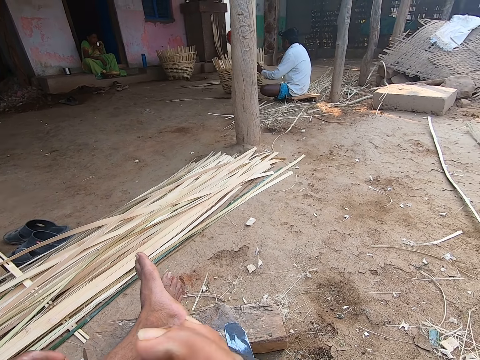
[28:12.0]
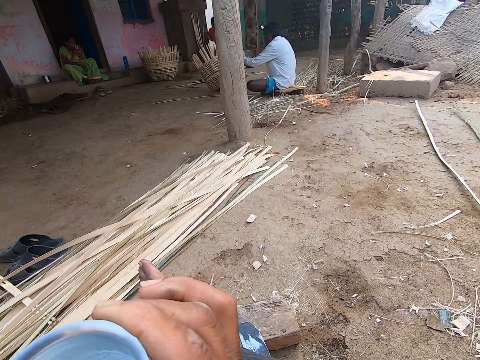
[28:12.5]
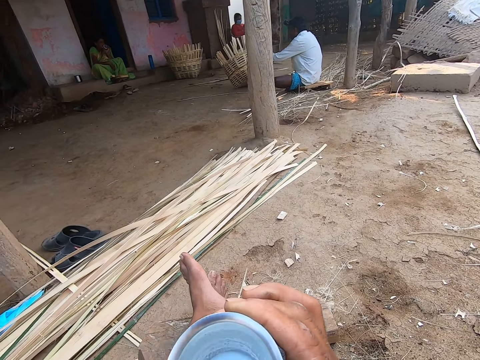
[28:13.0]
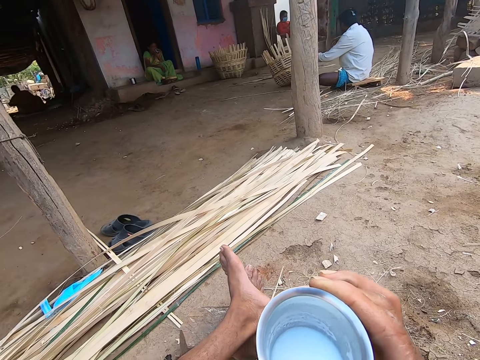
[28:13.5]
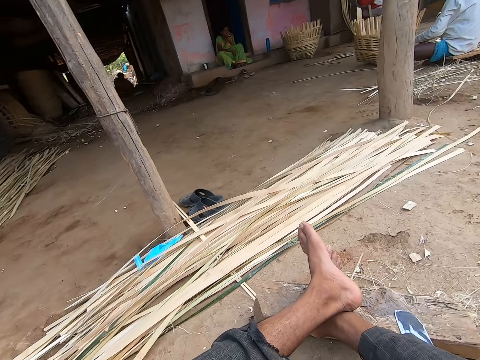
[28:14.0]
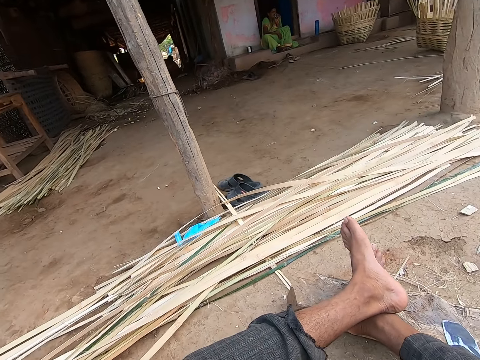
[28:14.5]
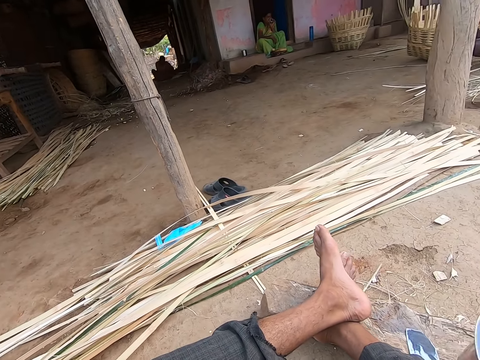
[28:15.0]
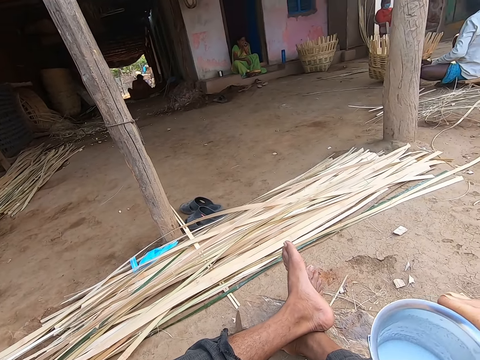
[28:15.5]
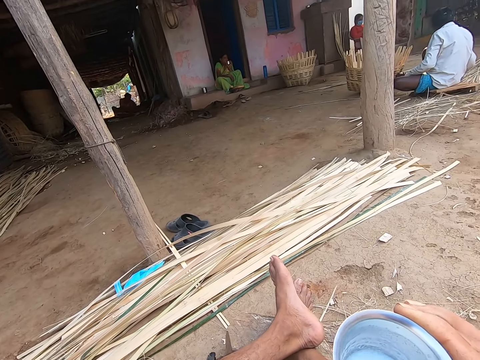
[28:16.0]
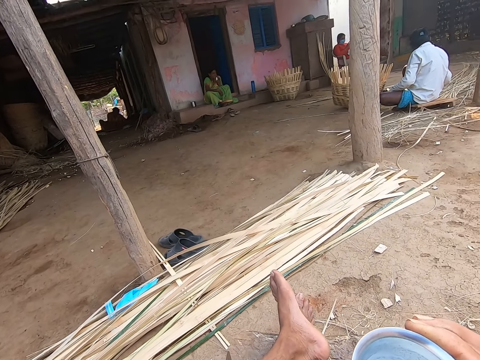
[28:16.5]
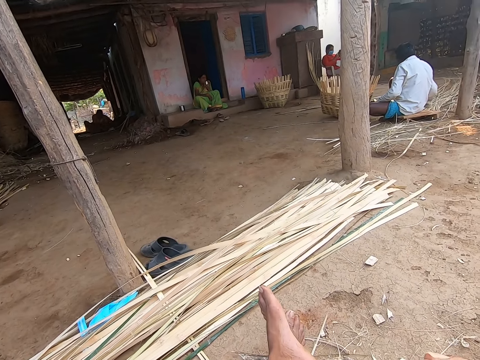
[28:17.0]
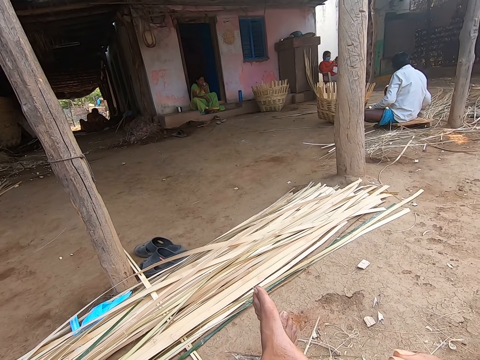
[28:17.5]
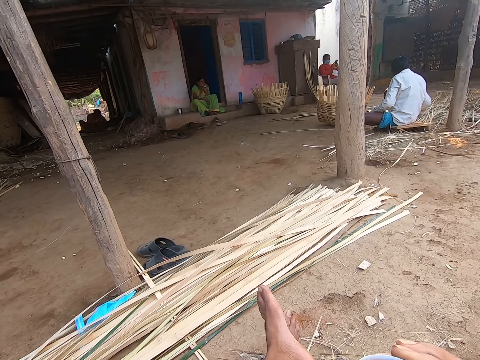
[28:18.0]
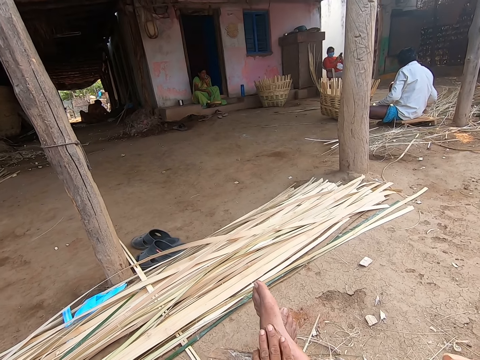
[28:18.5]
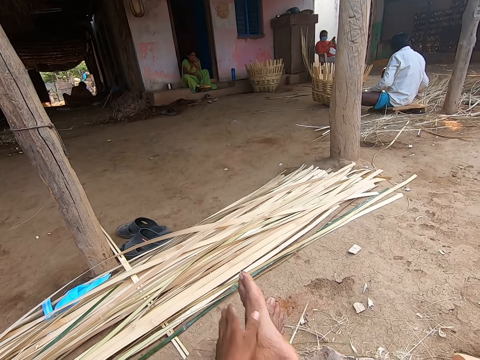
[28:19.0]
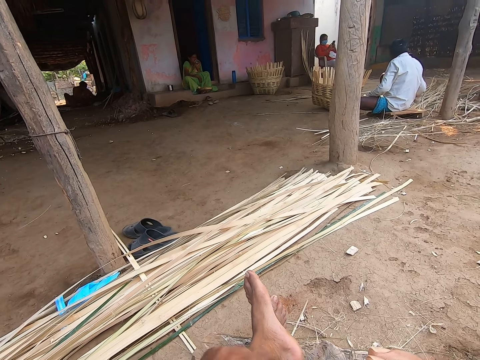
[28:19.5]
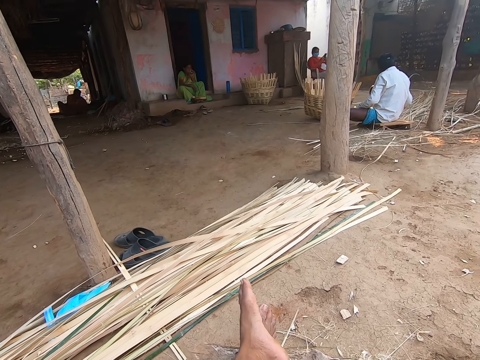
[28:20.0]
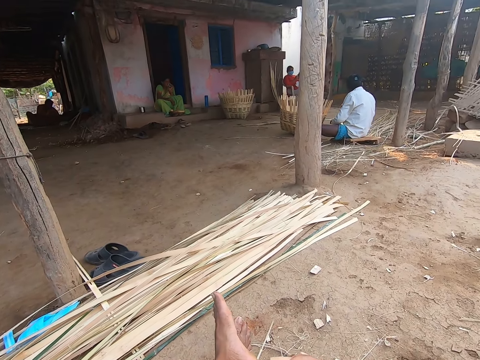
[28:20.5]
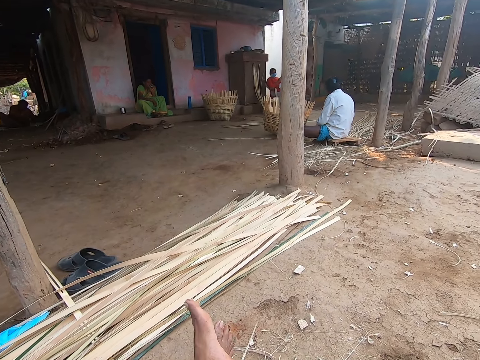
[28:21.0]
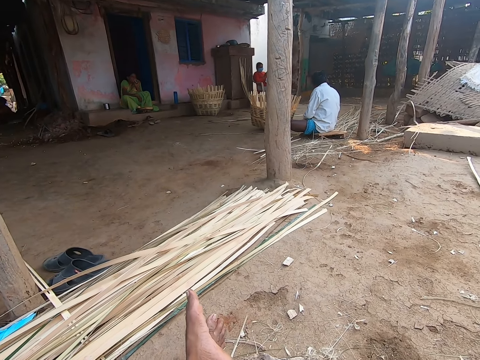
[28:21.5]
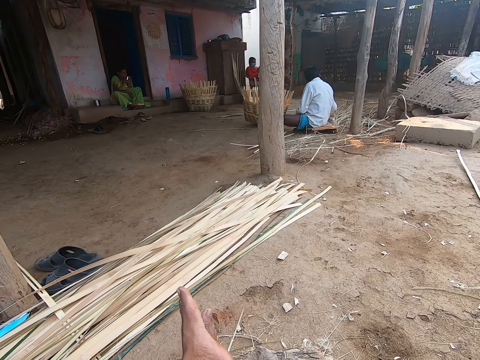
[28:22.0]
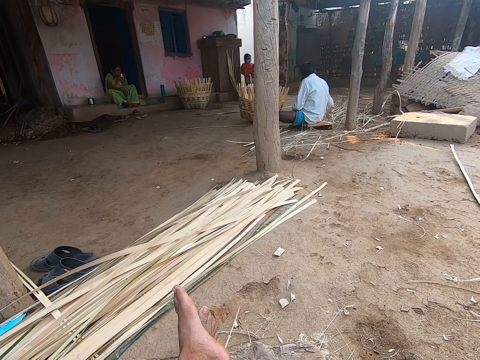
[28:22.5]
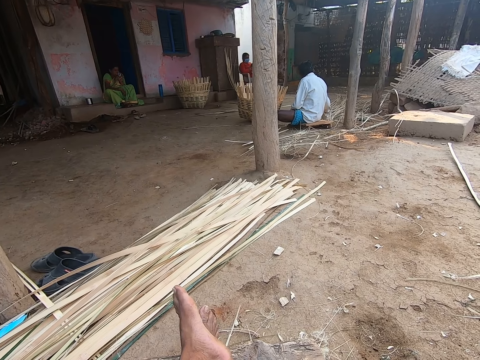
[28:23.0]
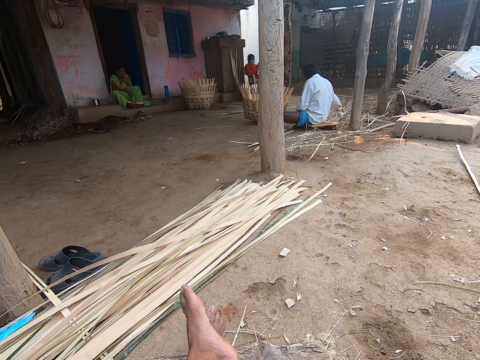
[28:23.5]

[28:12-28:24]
The camera wearer holds the cup with his right hand. He interacts with a woman and a man. The man sorts some bamboo strips on the ground with his right hand. The camera wearer touches his leg with his left hand. He wipes the leg with his hand.

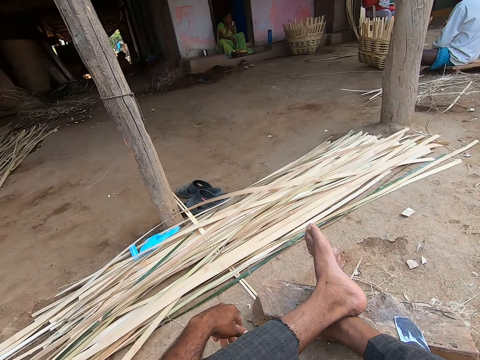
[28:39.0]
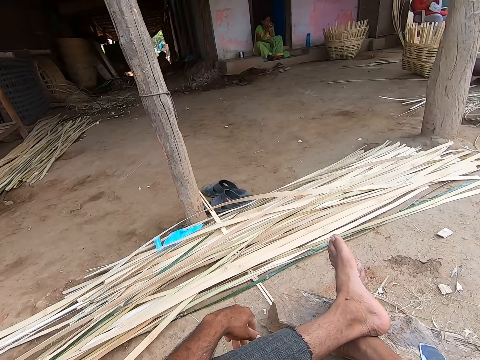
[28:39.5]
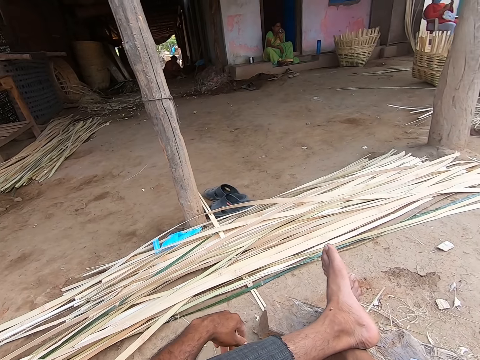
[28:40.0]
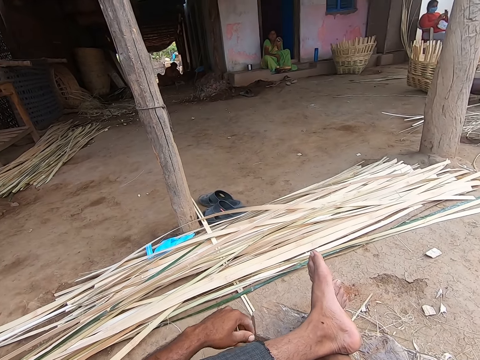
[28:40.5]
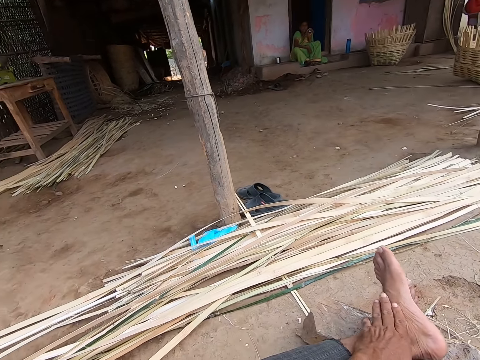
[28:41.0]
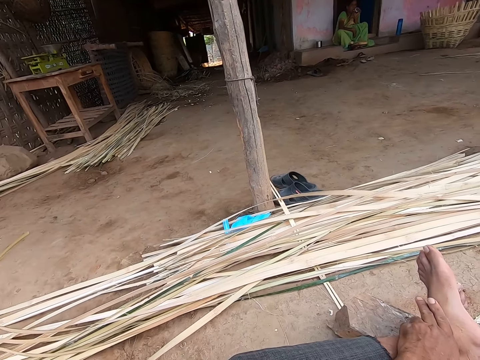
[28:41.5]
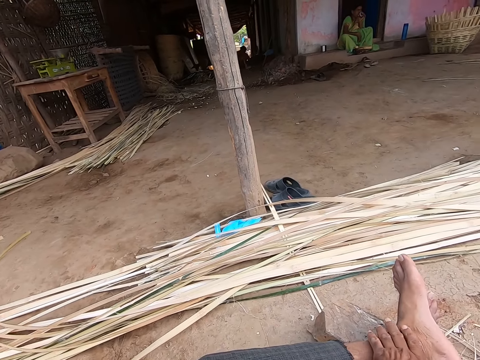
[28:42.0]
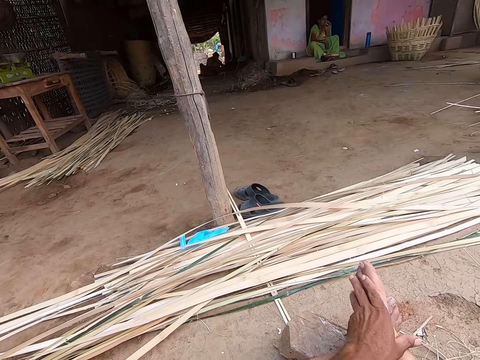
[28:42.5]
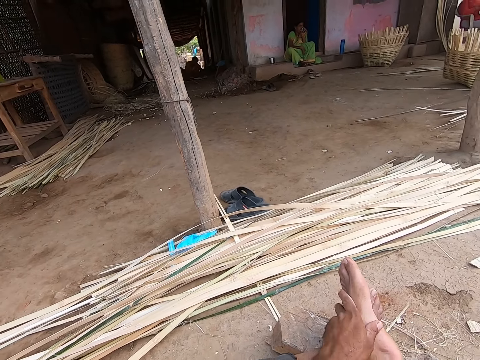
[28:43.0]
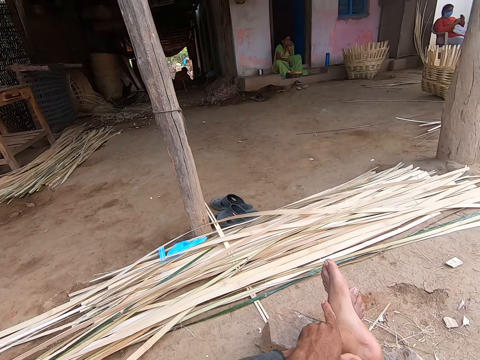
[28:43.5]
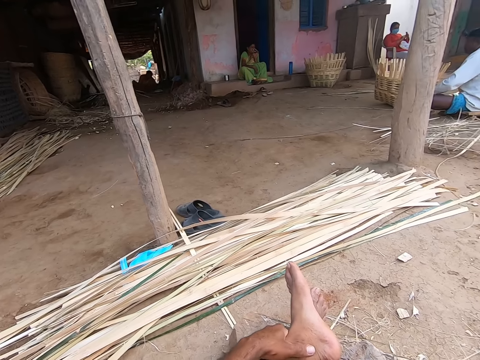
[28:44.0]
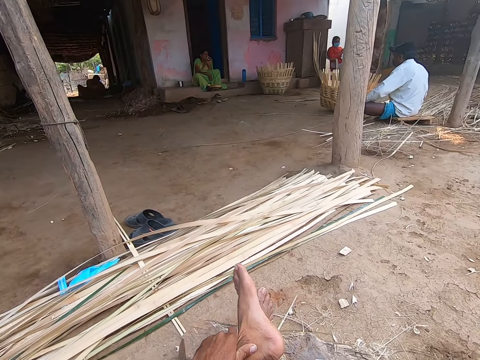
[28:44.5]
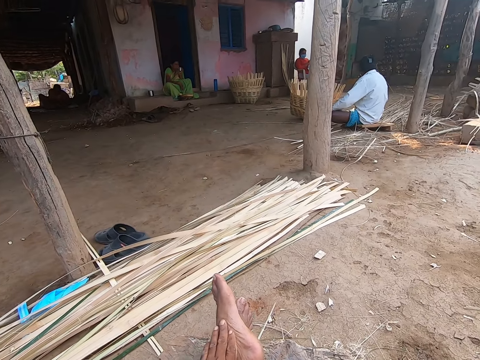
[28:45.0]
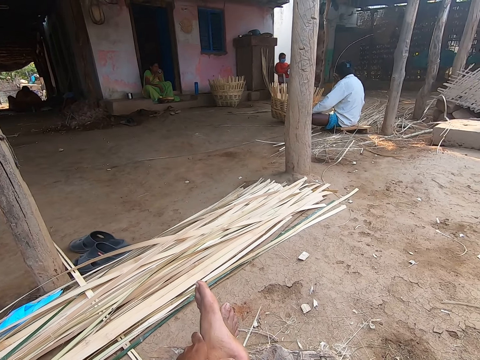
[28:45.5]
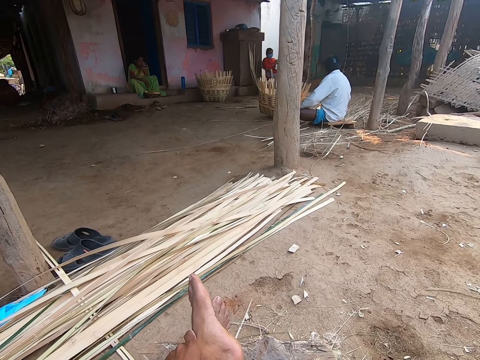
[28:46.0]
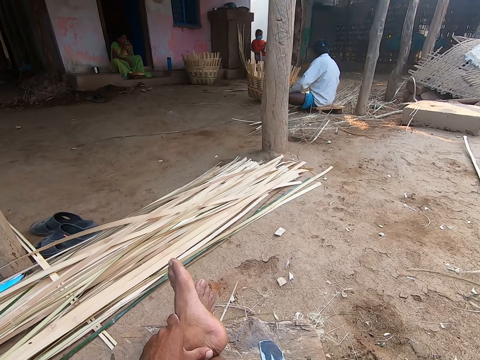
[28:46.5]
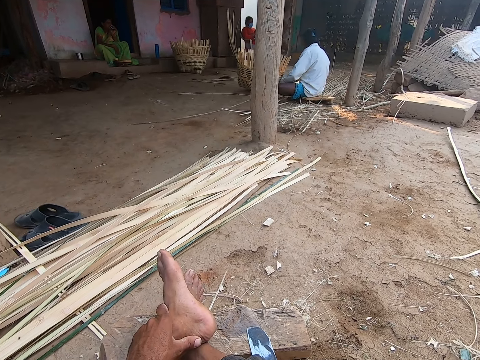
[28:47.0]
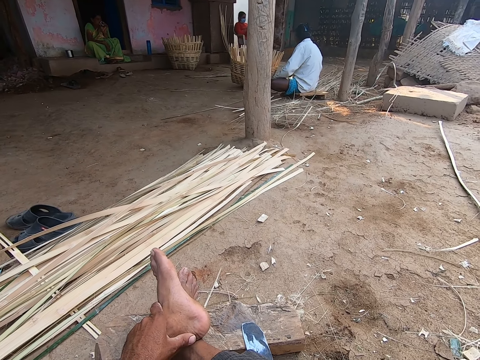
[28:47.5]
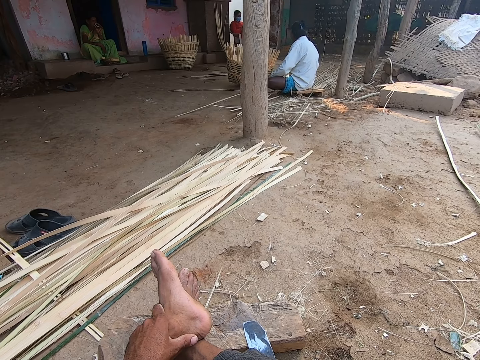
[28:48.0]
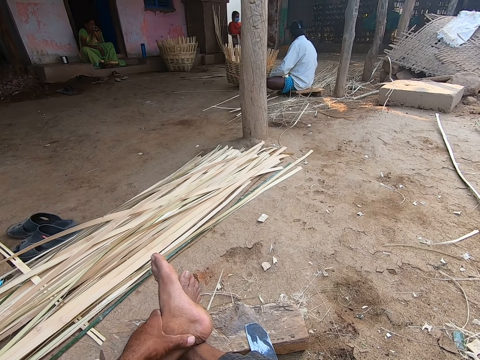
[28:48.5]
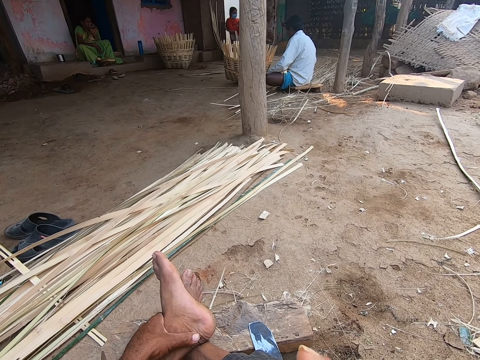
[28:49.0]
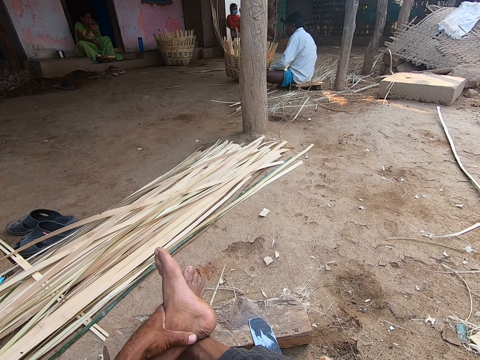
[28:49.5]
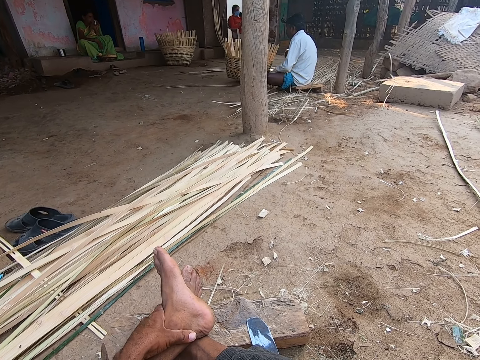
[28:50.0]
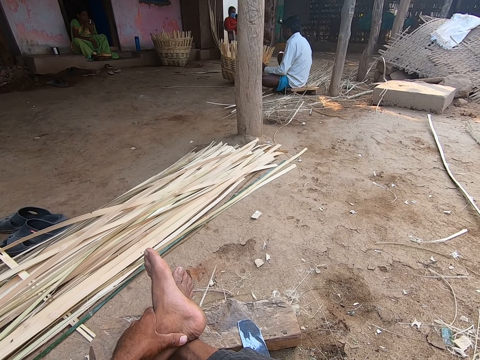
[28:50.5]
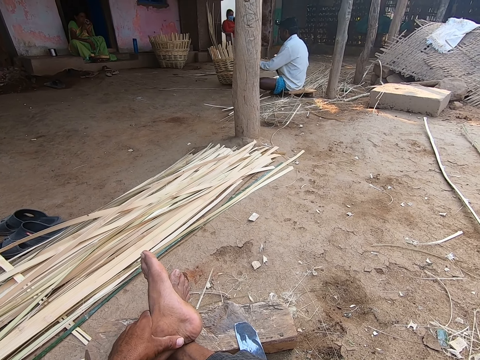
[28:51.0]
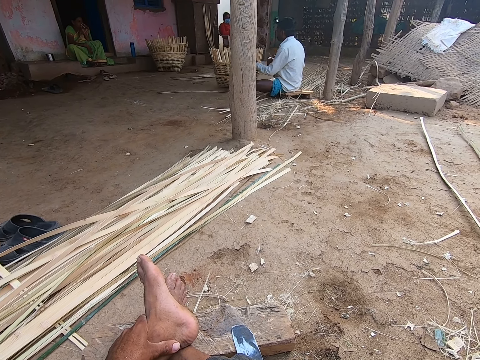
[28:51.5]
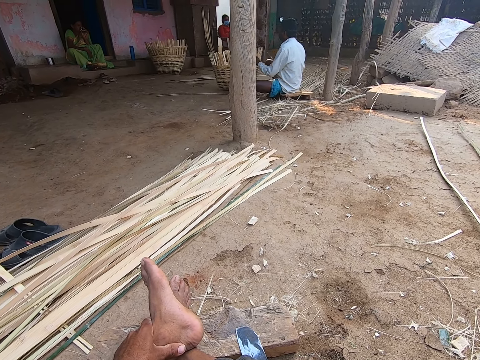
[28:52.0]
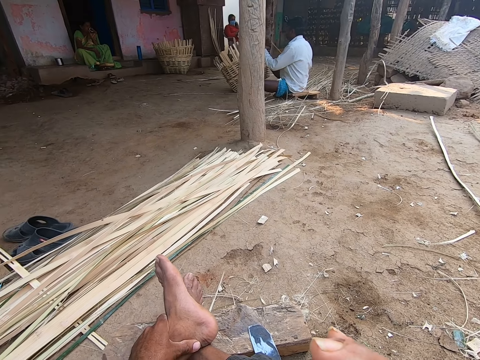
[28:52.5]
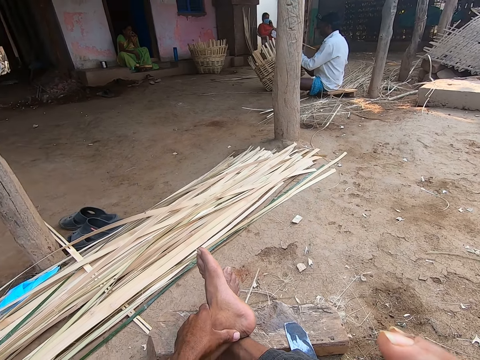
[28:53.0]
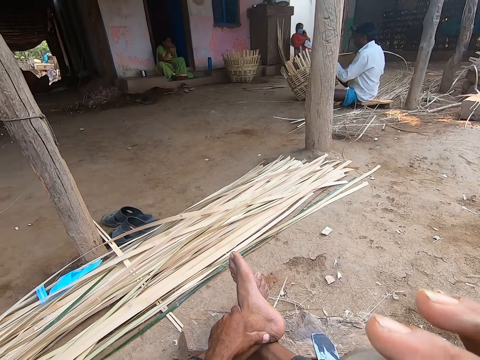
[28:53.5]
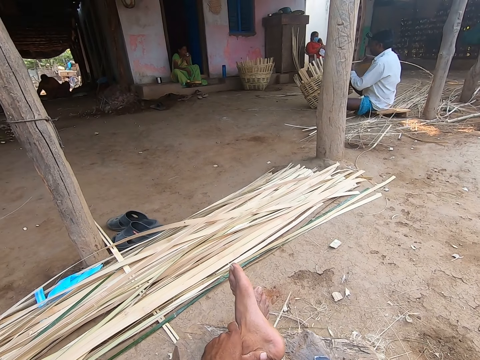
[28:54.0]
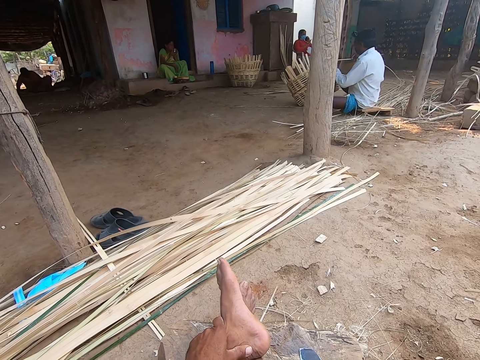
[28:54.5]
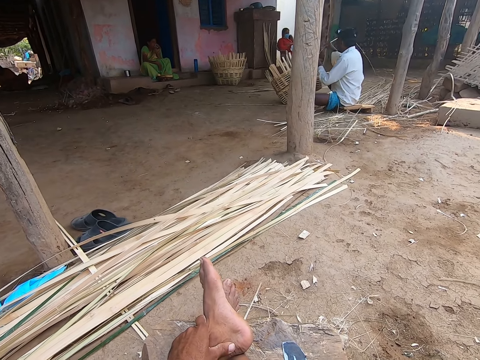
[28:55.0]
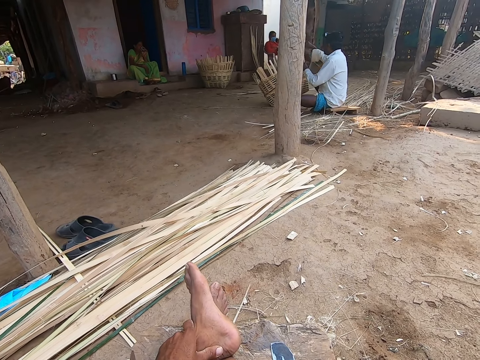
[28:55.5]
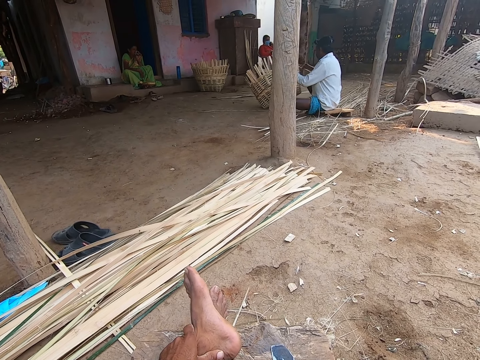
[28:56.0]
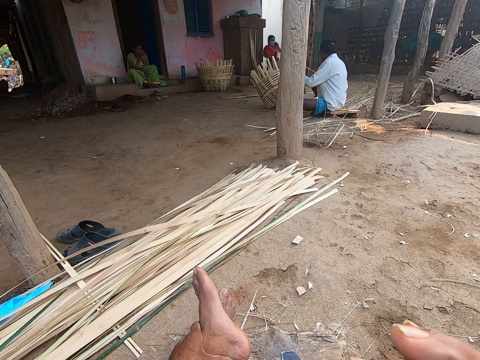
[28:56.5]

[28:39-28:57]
The camera wearer touches his leg with his left hand. He wipes the leg with his hand. The man sorts the bamboo strips on the ground with both hands. The man holds the basket on the floor with his left hand. The camera wearer drinks water from the cup in his right hand. The man weaves the basket with a bamboo strip in both hands.
